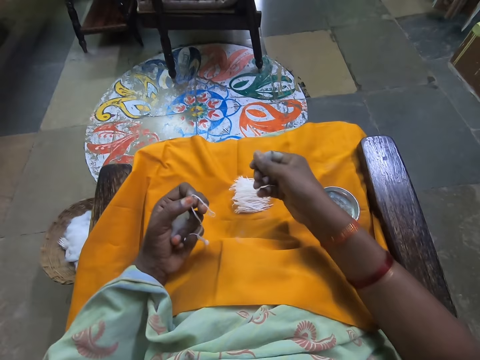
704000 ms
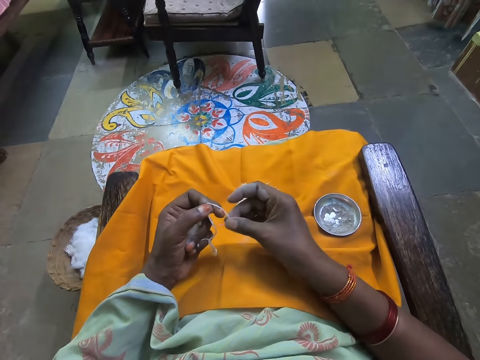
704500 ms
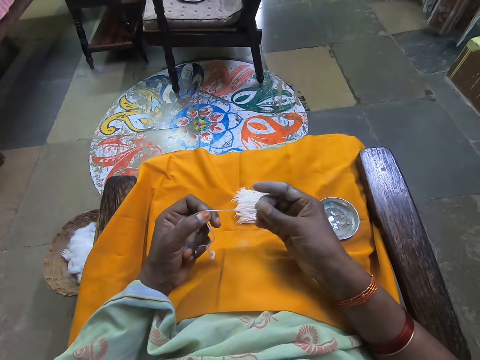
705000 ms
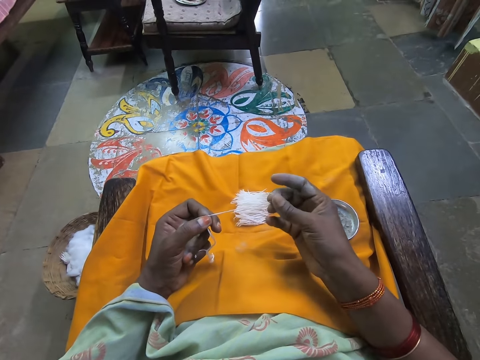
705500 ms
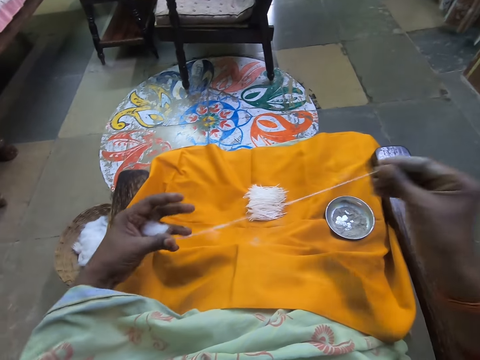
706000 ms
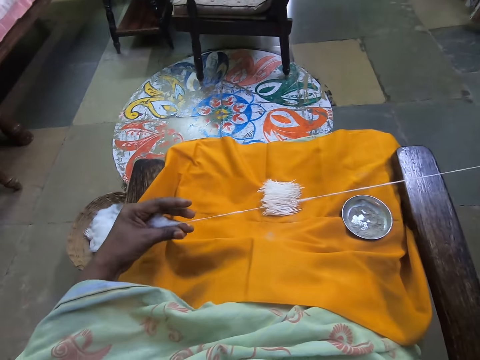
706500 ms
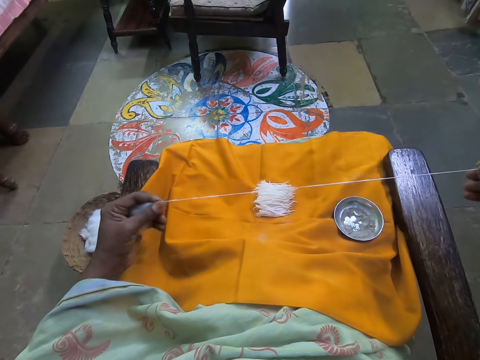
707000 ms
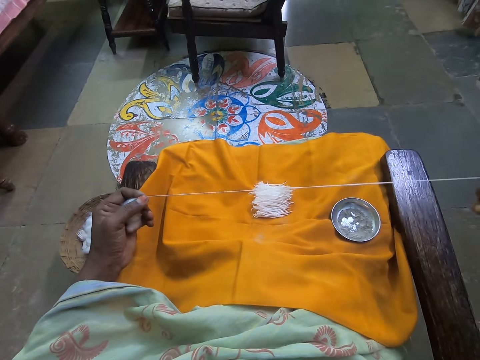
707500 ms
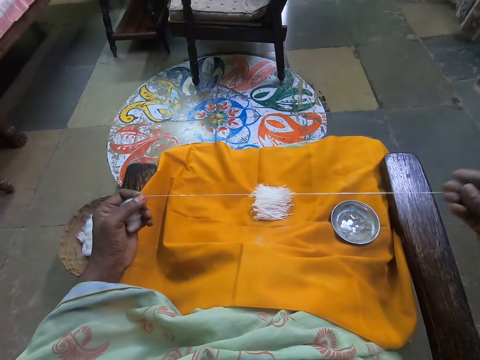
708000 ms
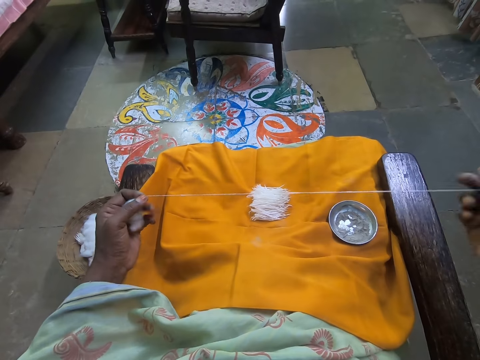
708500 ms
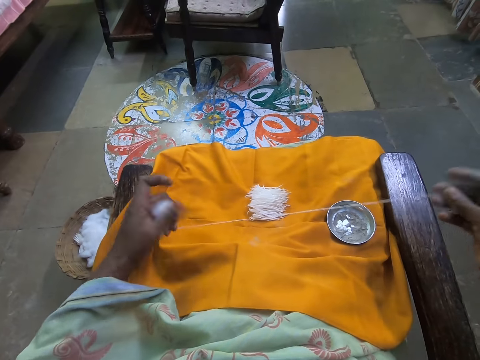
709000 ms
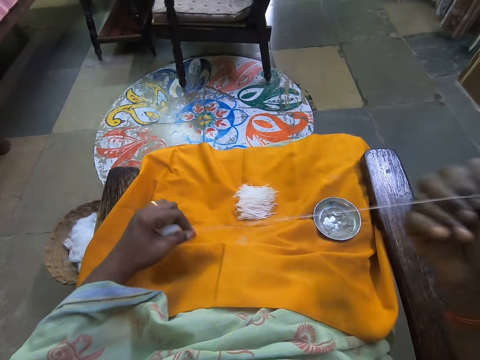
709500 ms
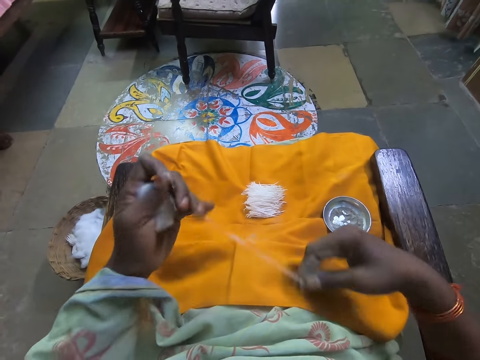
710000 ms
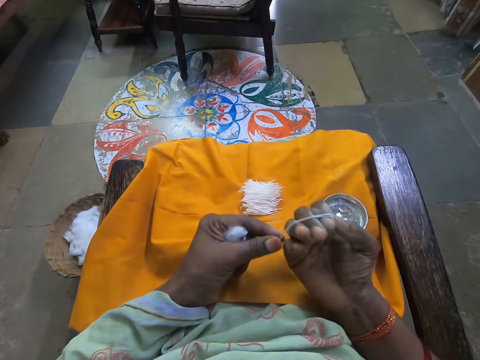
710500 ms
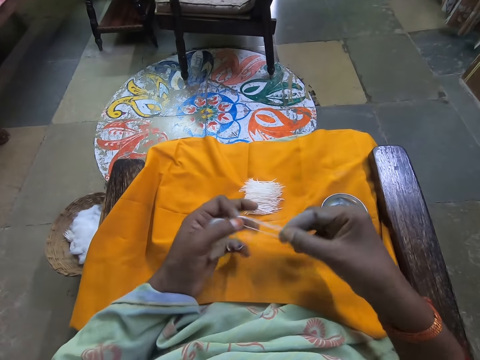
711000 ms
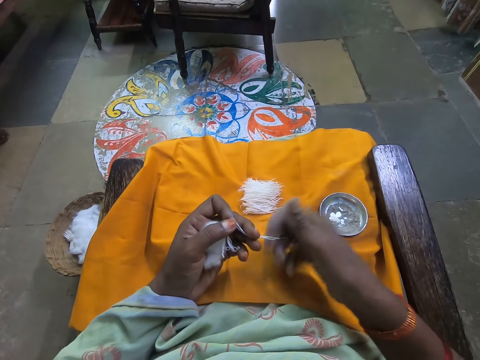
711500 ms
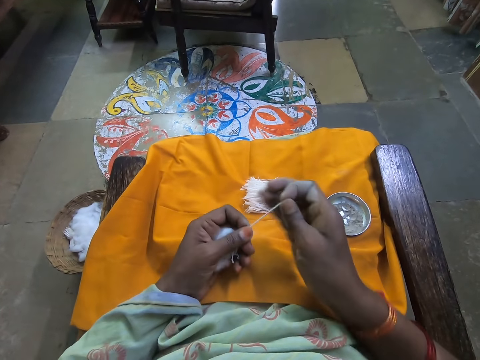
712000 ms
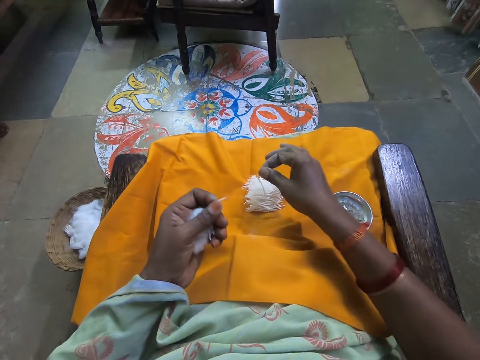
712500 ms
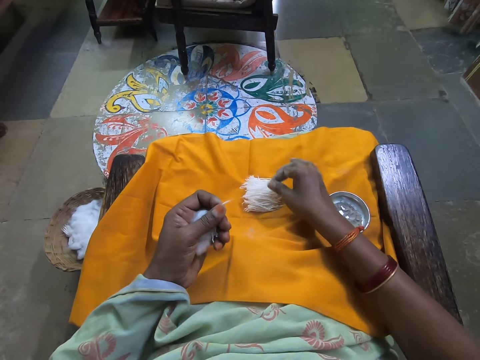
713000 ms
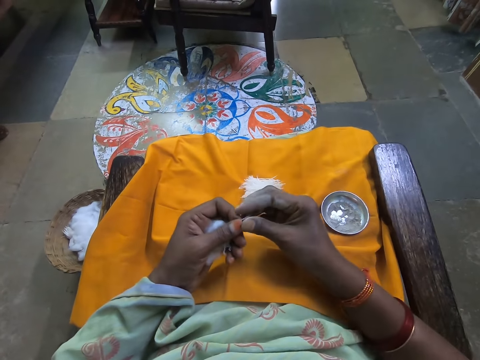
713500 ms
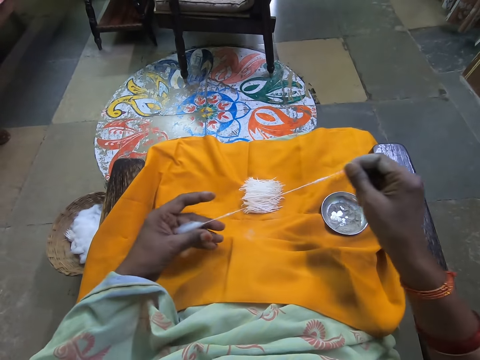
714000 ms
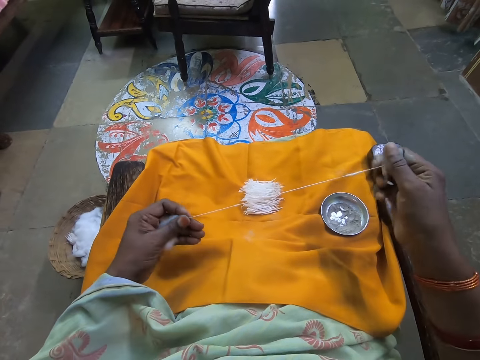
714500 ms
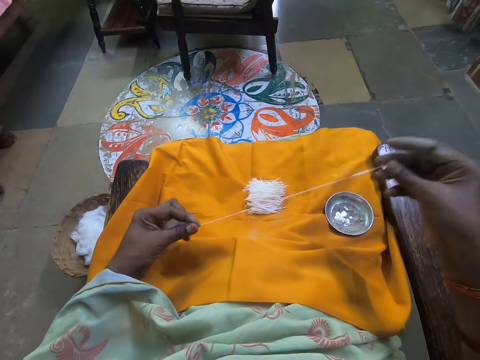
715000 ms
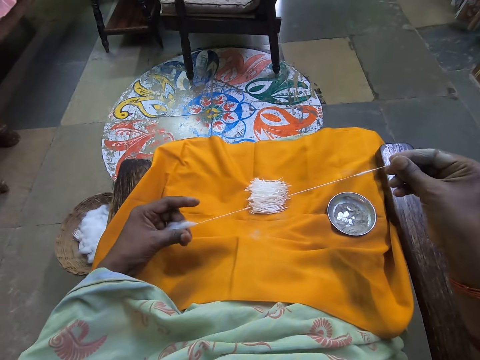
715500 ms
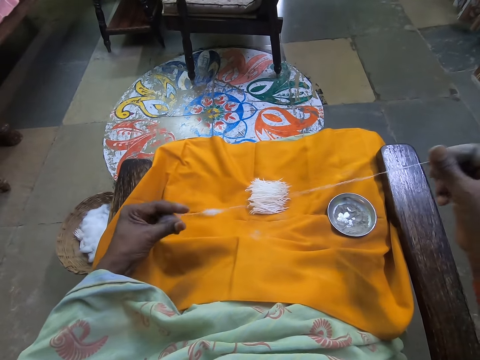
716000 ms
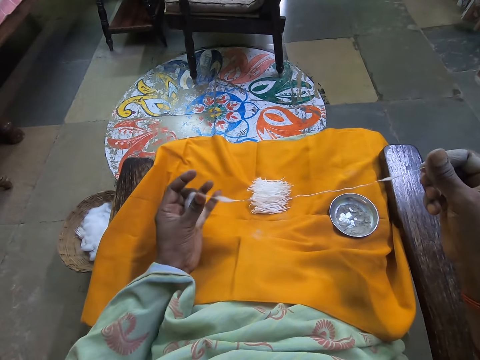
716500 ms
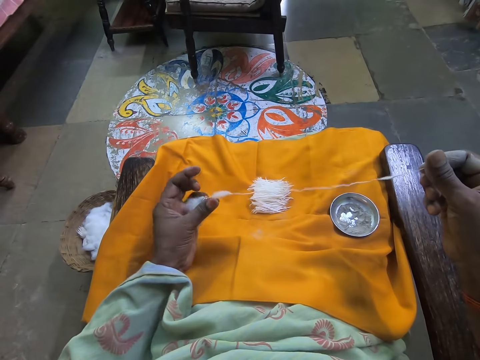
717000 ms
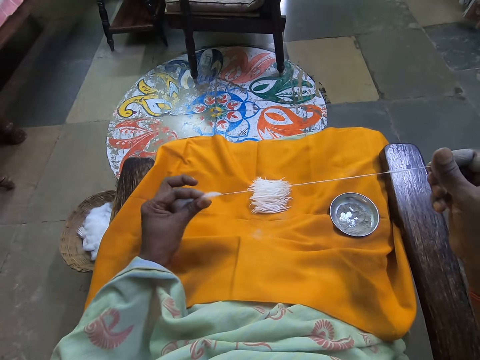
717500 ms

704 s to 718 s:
The camera wearer picks up the cotton strand with her left hand. She pulls the cotton strand from the ball of cotton wool with her right hand. She folds the cotton strand with her right hand. She cuts the cotton strand with her right hand. She drops the cotton strand on the cloth with her right hand. She pulls the cotton strand from the ball of cotton wool with her right hand.

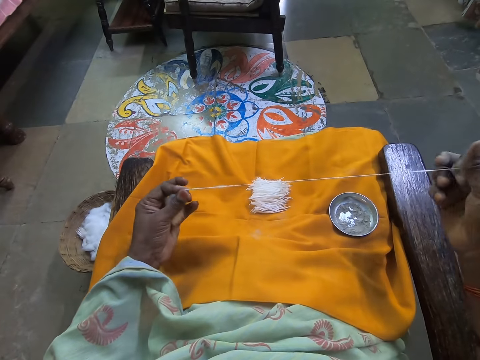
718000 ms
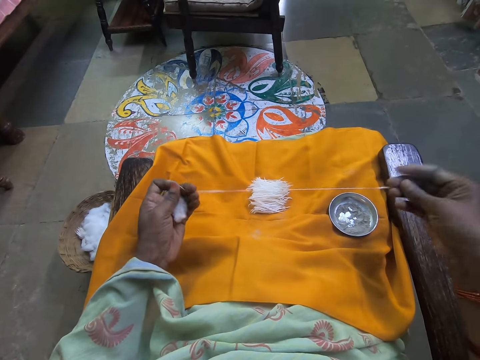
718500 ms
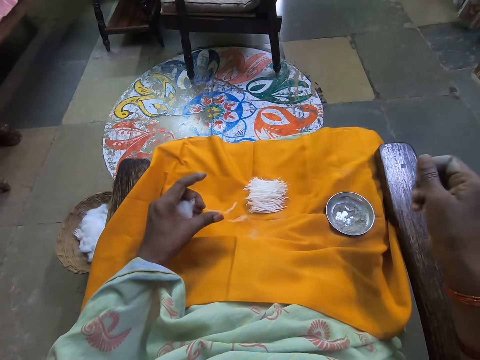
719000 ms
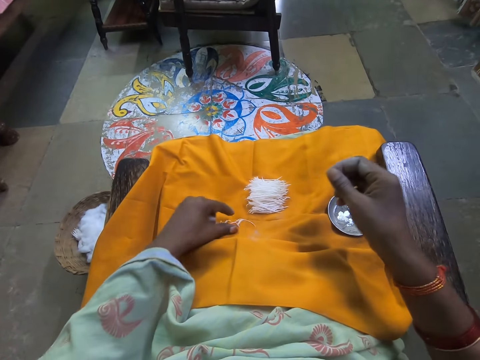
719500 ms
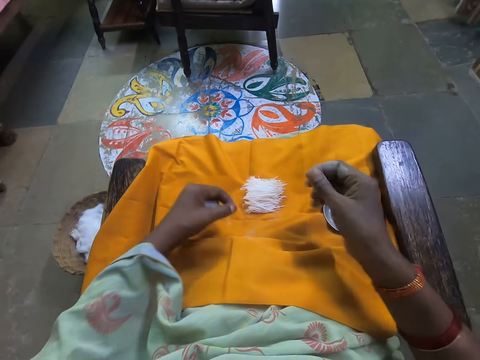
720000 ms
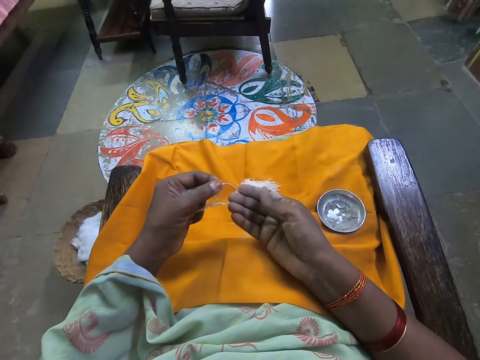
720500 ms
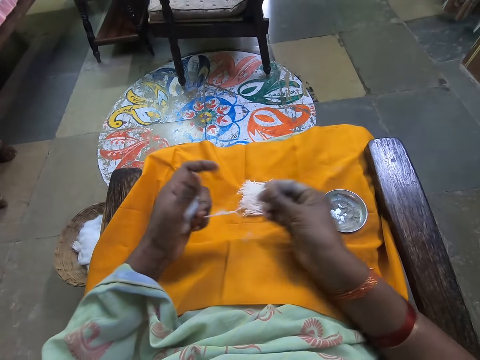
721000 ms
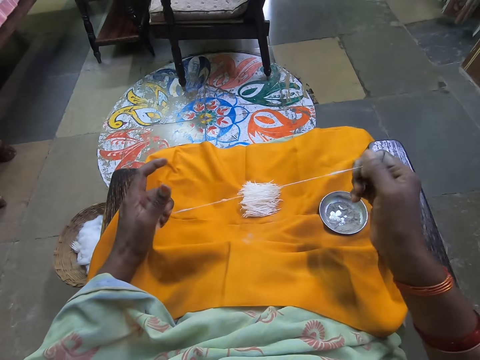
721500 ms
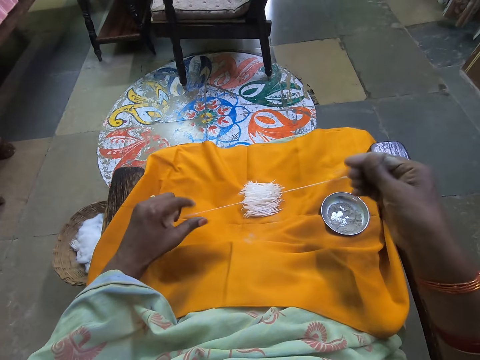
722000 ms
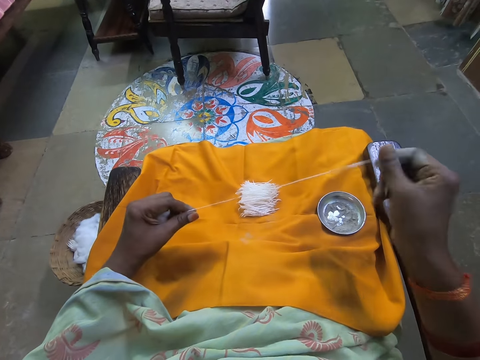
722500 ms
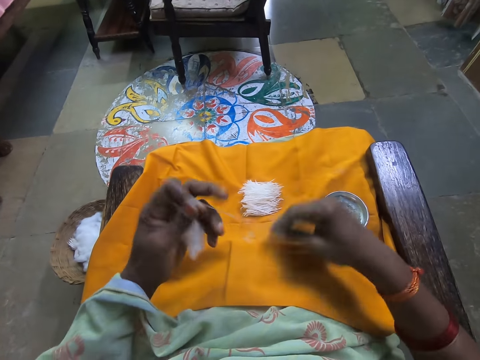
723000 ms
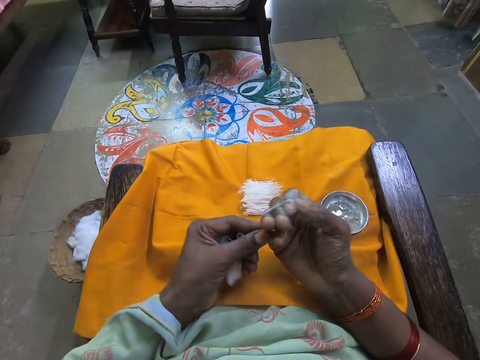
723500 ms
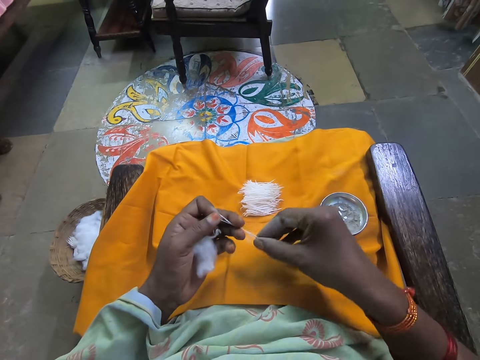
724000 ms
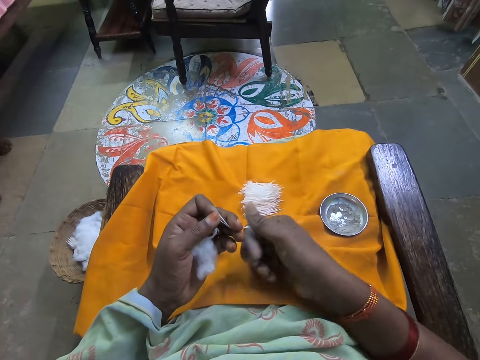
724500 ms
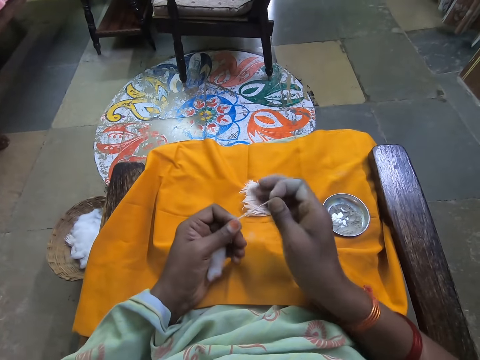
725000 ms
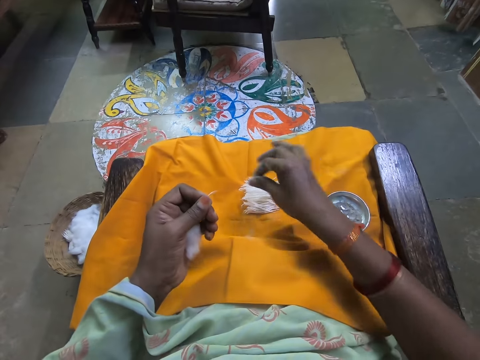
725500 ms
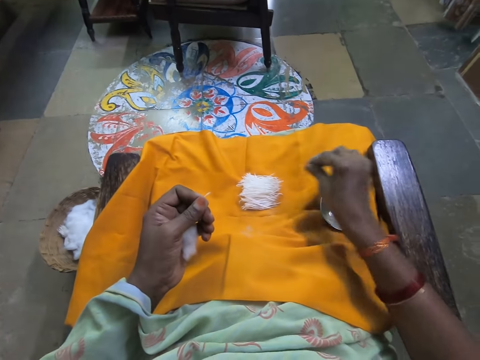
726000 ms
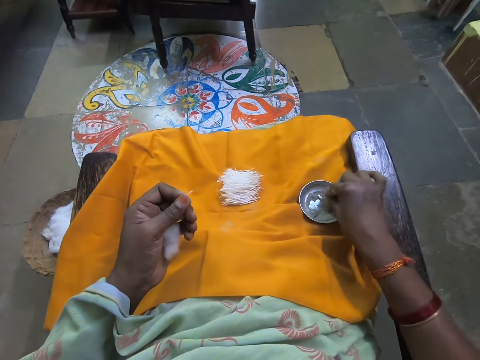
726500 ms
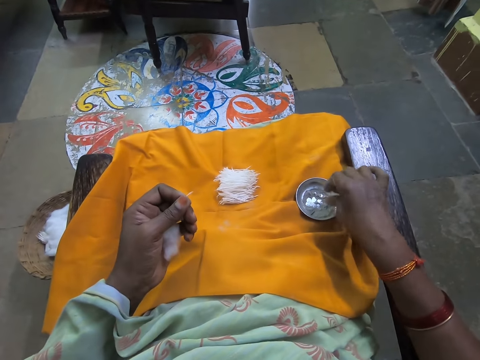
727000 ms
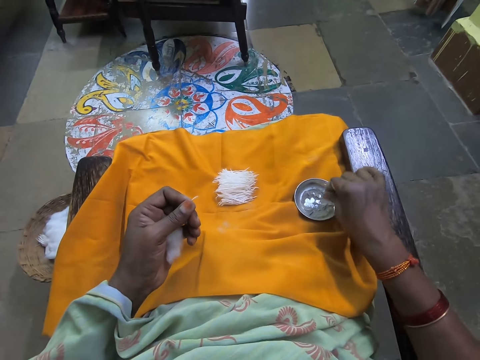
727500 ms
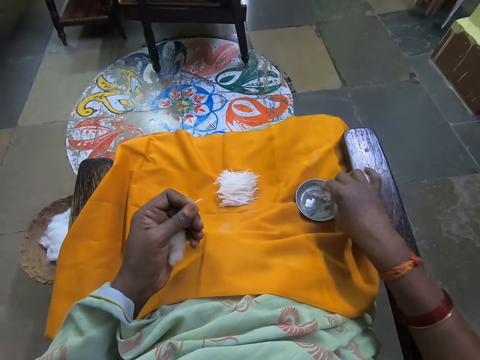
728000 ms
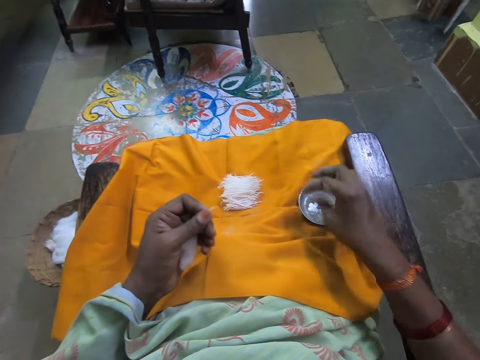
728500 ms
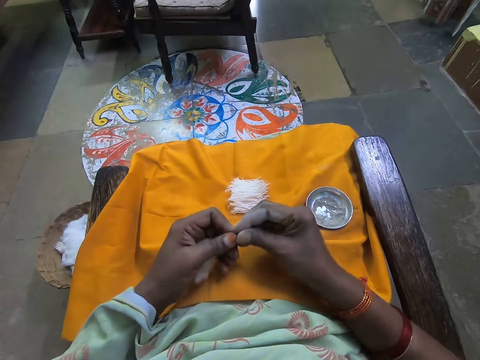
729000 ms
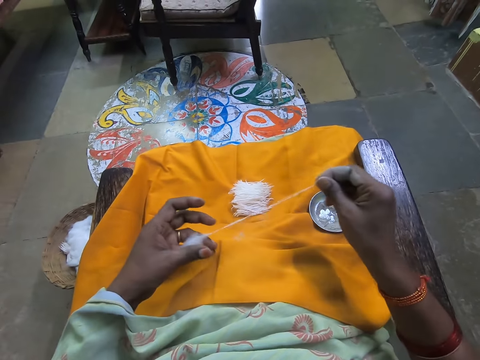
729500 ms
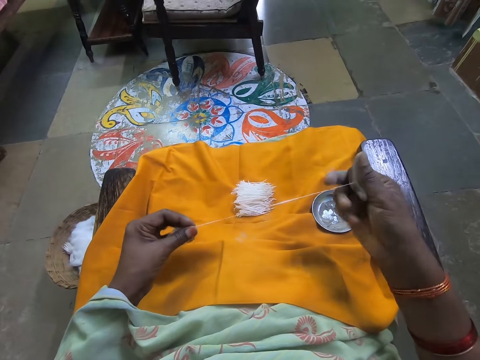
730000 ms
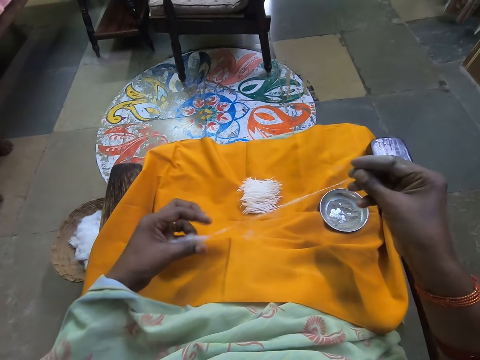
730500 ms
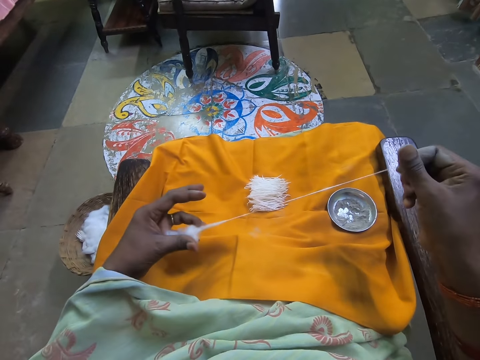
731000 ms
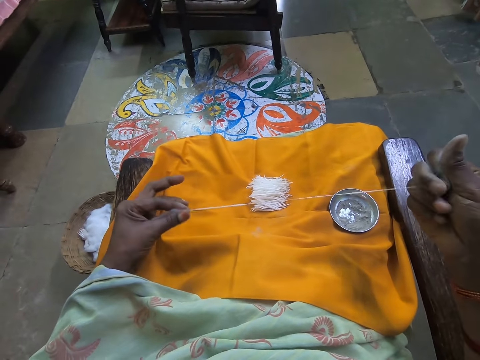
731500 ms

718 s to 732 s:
The cotton strands fall from her hand. The camera wearer picks up the cotton strand with her left hand. She pulls the cotton strand from the ball of cotton wool with her right hand. She folds the cotton strand with her right hand. She cuts the cotton strand with her right hand. She drops the cotton strand on the cloth with her right hand. She squeezes powder on the hand. She dips her right hand in the cup of sand on the piece of cloth. She makes threads. She pulls the cotton strand from the ball of cotton wool with her right hand.
